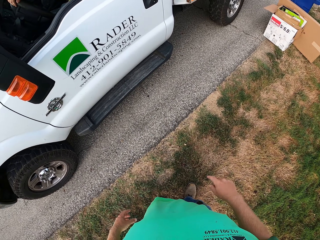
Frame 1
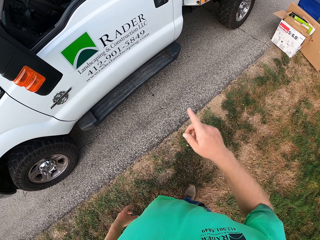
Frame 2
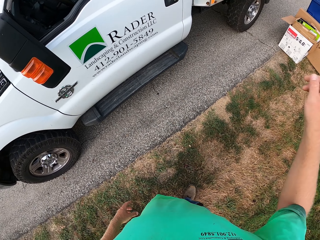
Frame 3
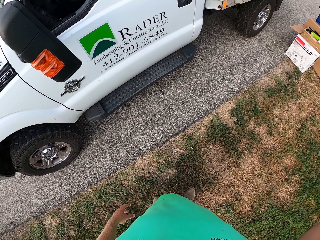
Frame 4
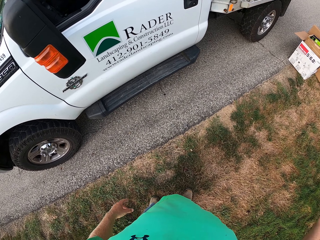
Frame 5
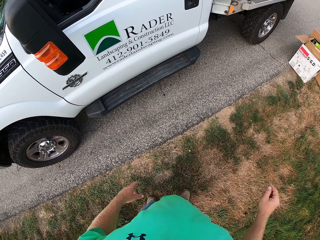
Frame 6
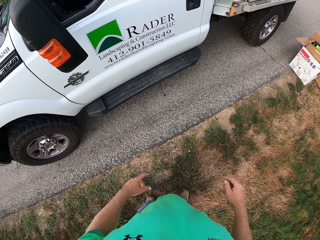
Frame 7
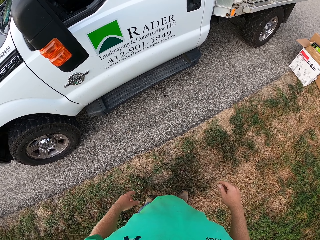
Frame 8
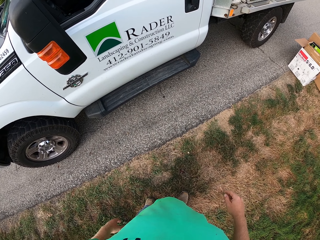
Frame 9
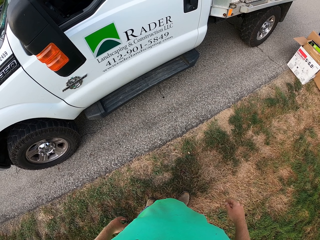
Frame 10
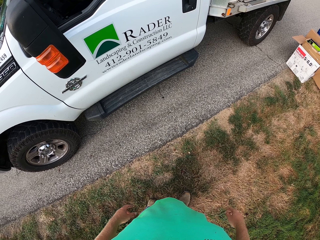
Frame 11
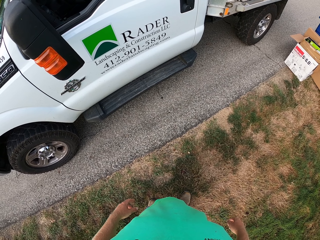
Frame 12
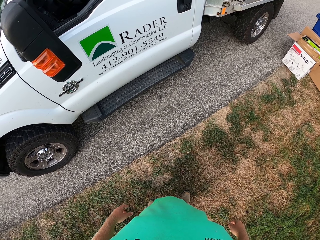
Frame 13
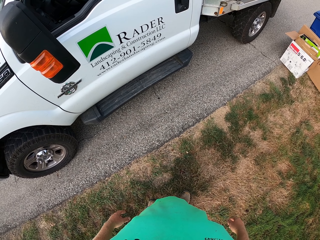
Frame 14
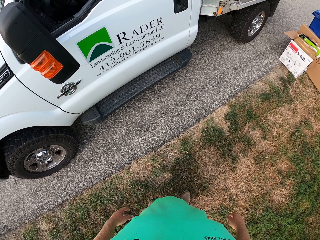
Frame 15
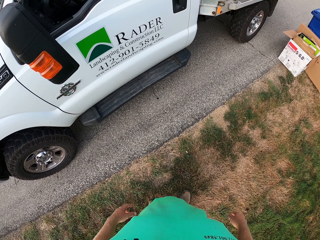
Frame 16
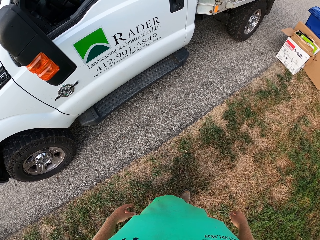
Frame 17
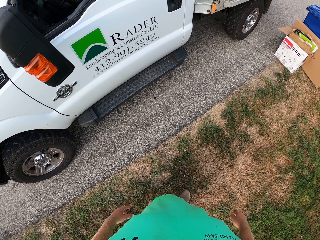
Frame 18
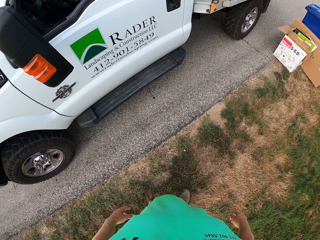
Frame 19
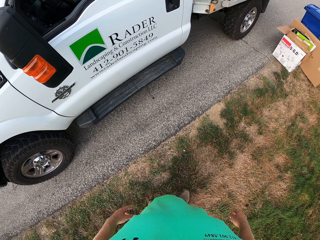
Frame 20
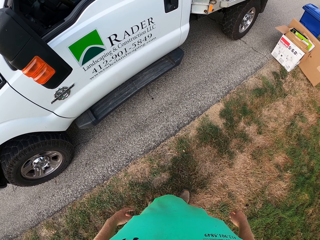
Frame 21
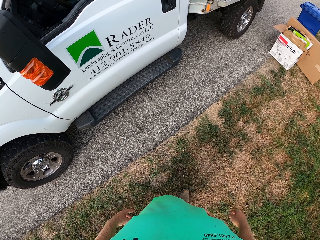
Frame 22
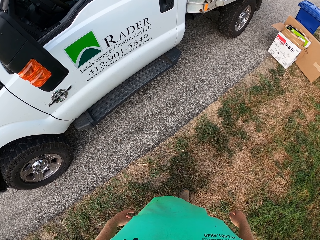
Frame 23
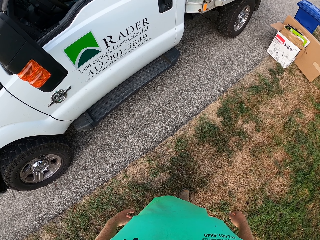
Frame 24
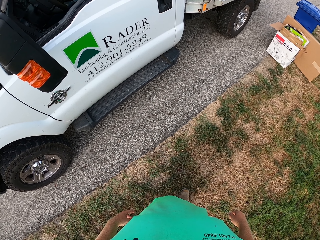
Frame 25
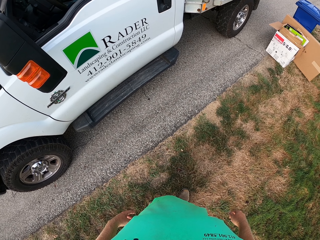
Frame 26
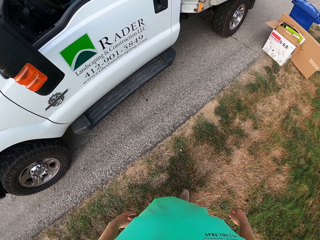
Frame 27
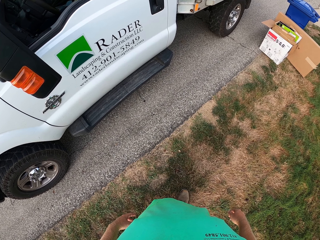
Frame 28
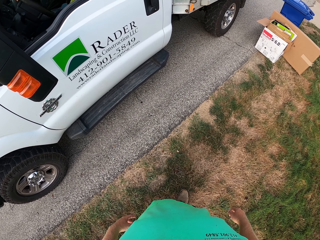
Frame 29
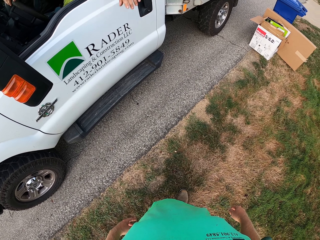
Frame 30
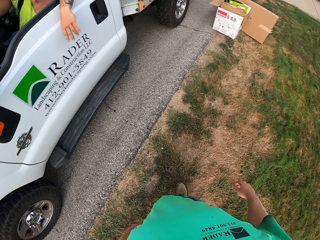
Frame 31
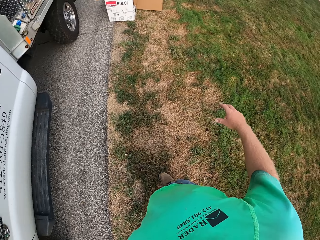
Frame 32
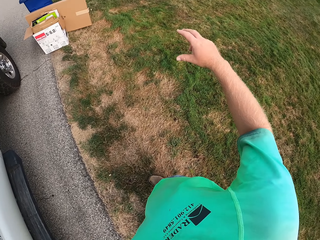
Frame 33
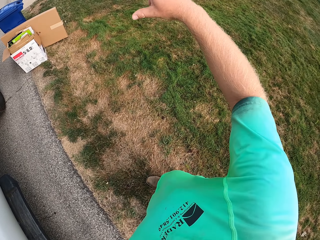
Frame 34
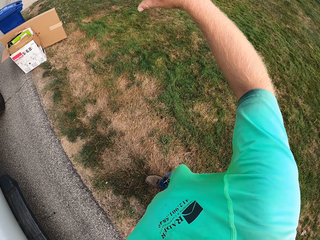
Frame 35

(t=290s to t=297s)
The camera wearer talks to a person.

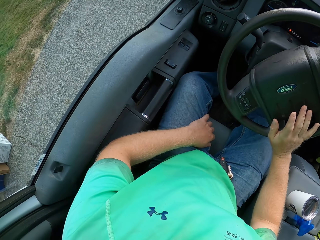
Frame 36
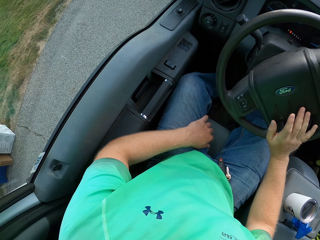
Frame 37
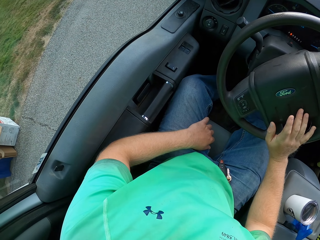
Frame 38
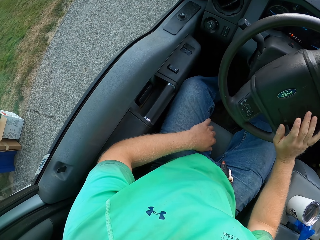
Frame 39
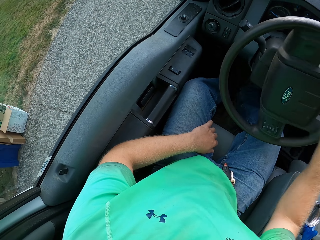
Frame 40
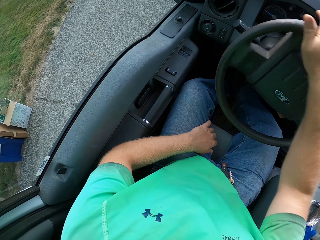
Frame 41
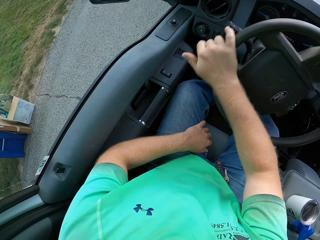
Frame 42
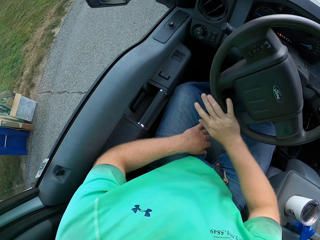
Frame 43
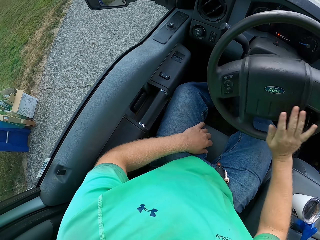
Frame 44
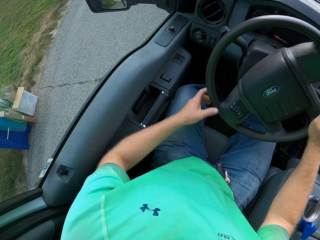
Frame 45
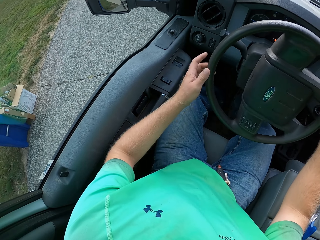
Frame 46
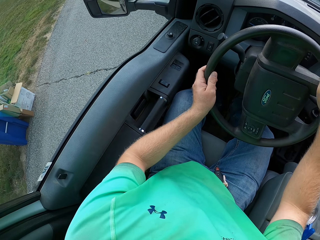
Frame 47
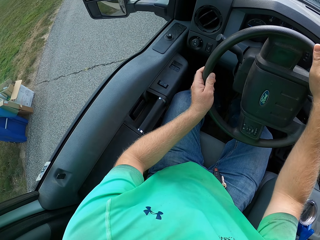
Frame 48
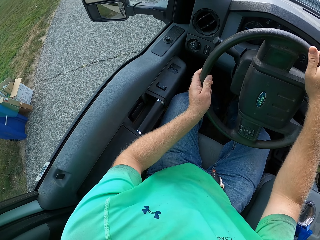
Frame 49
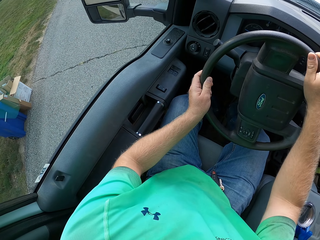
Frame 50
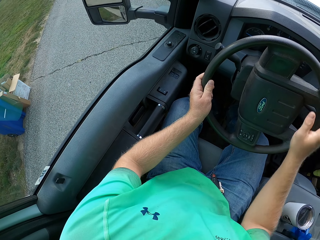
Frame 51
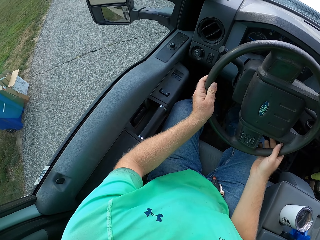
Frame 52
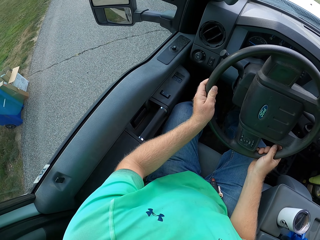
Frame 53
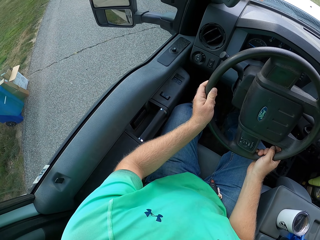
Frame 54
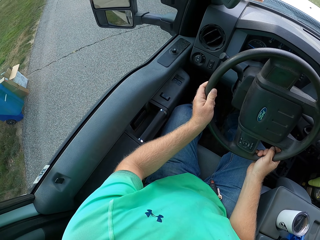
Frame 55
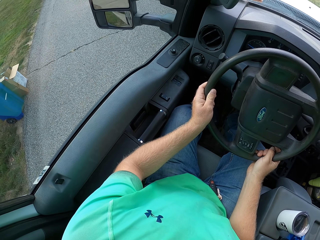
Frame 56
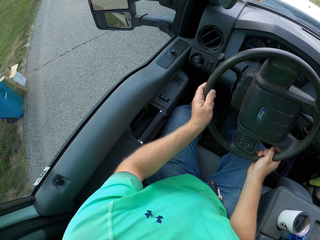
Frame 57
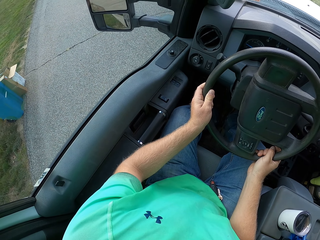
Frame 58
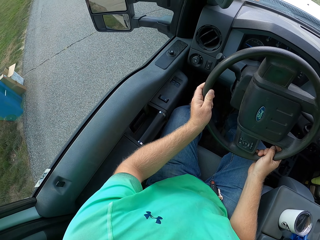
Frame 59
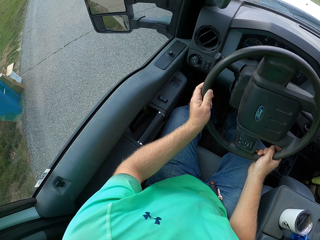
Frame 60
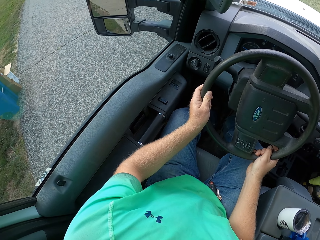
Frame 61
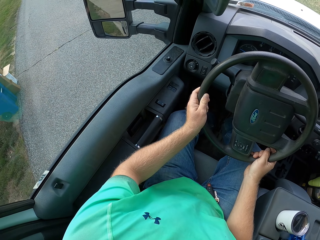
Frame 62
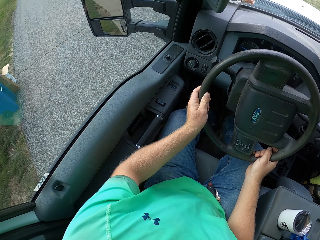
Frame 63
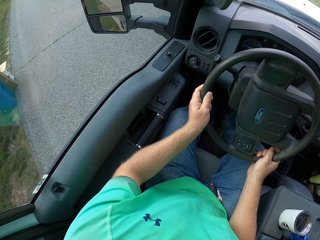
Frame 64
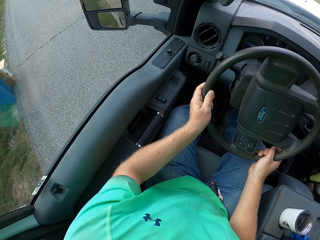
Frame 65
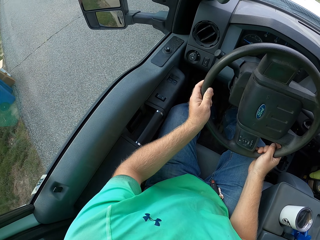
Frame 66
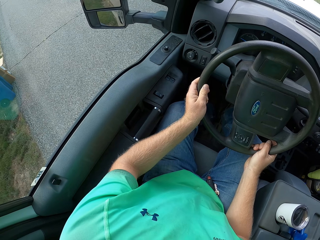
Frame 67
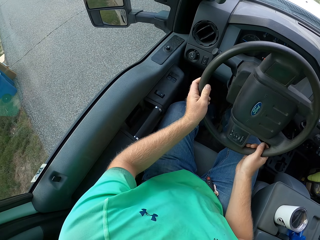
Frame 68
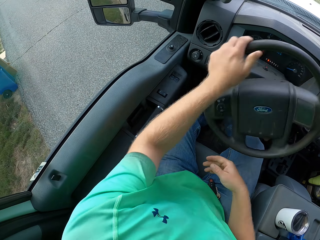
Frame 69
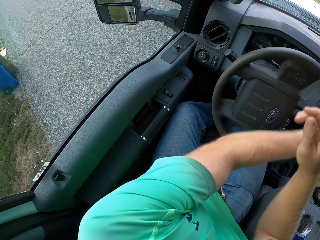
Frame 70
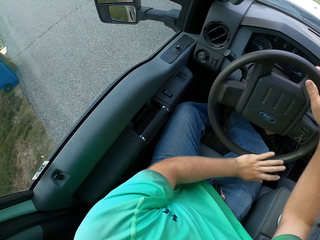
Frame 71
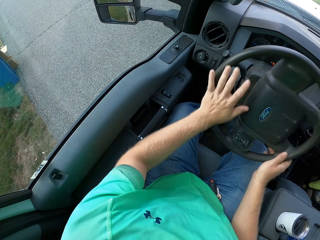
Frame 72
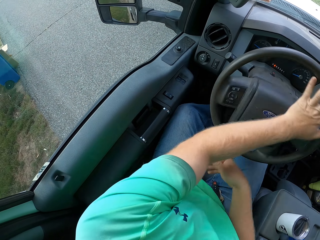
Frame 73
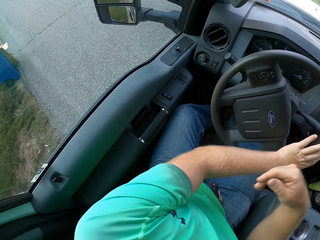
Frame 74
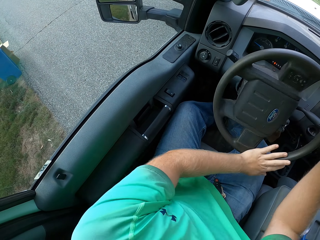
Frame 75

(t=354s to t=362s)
The camera wearer drives the truck with the steering wheel in both hands.

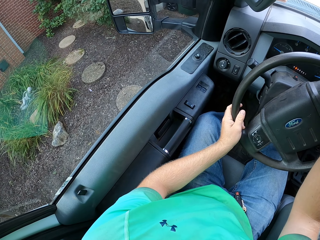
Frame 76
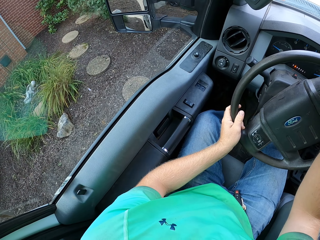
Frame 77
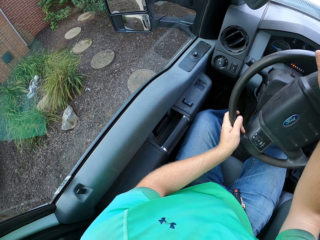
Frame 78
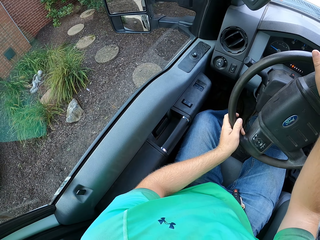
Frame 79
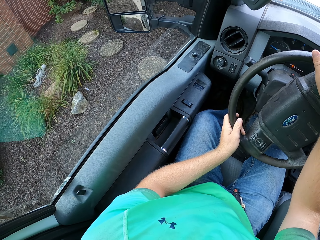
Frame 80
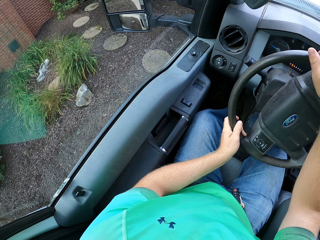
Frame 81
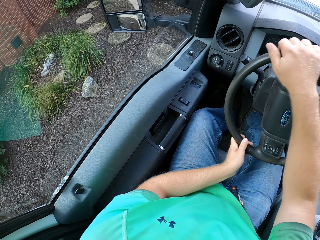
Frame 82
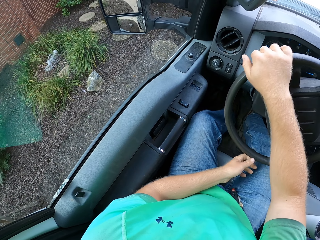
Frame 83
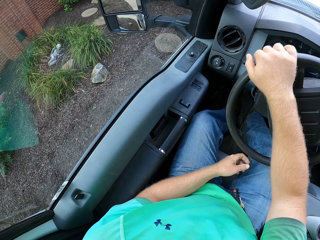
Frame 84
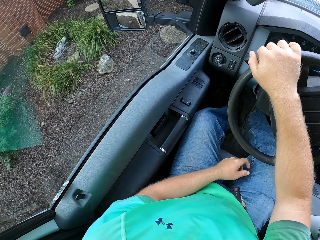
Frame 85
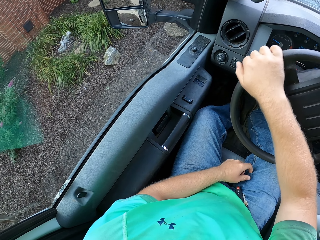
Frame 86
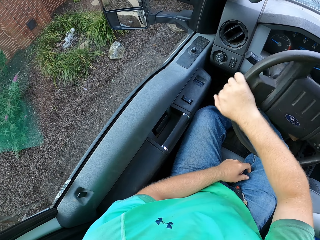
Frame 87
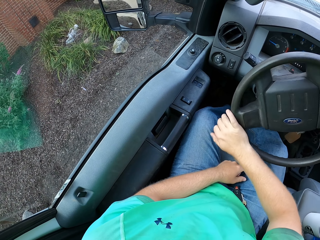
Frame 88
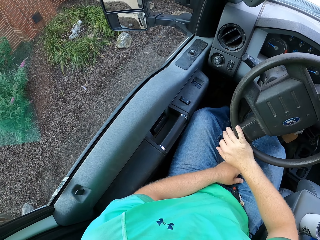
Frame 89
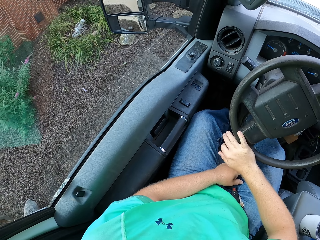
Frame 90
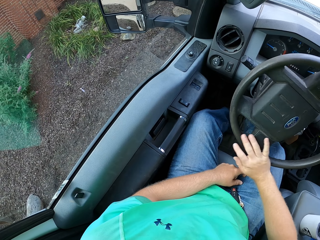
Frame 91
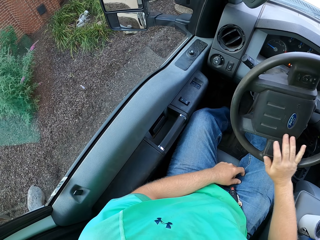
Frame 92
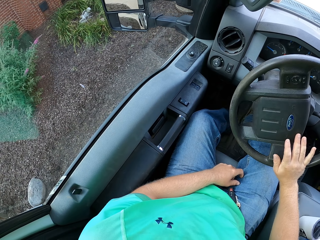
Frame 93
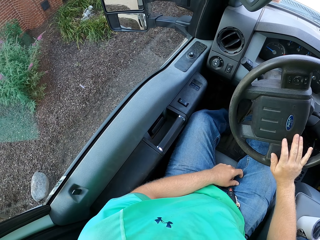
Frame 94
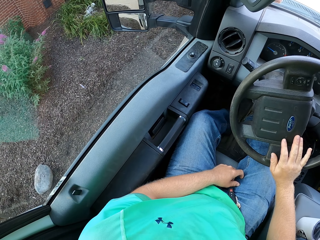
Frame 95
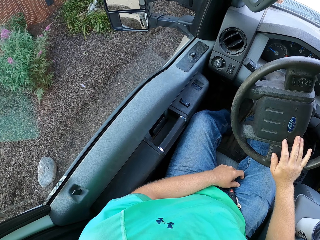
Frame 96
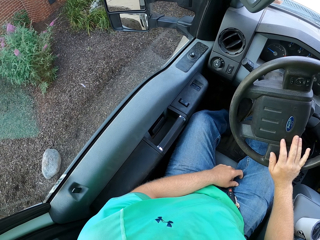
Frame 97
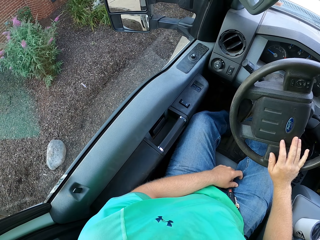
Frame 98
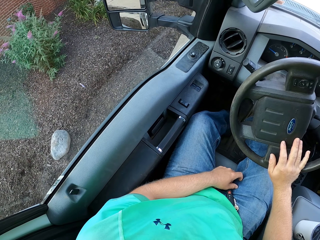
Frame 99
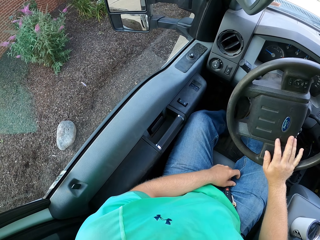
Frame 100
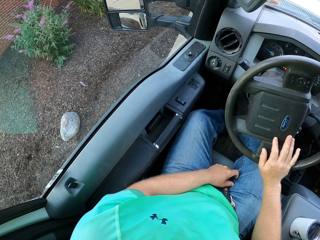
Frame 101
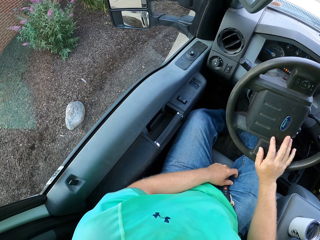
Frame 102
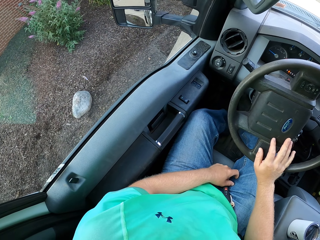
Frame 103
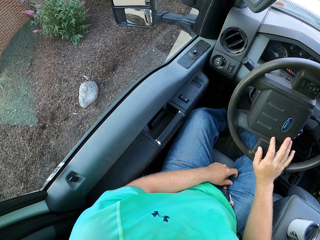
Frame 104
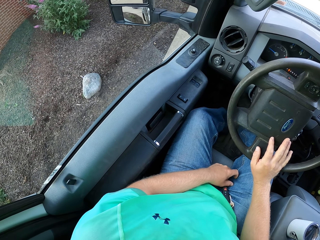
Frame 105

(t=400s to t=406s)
The camera wearer drives the truck with the steering wheel in his right hand.
